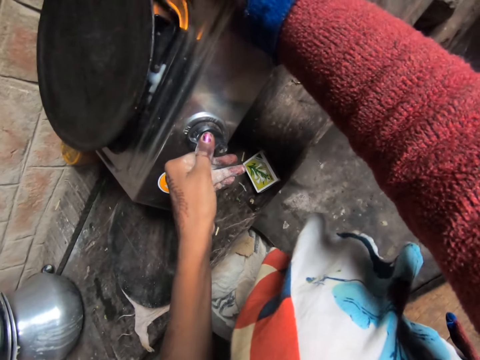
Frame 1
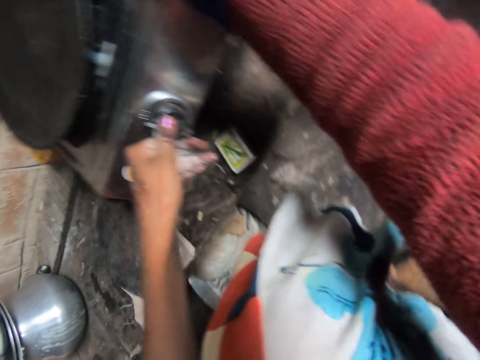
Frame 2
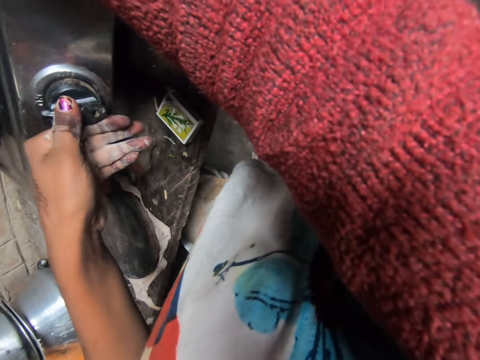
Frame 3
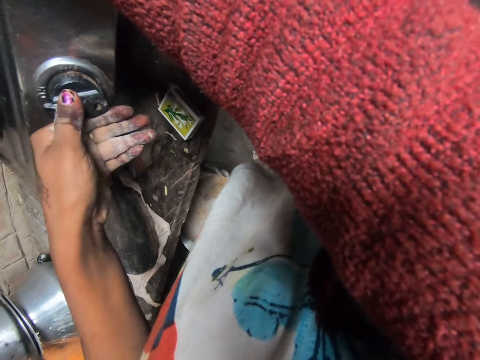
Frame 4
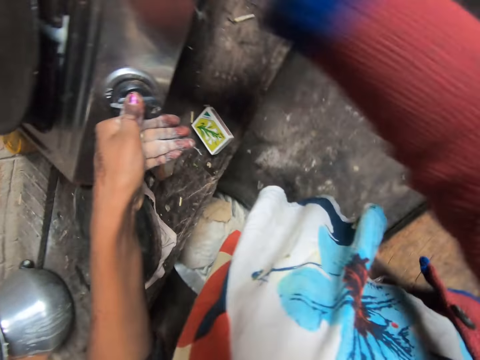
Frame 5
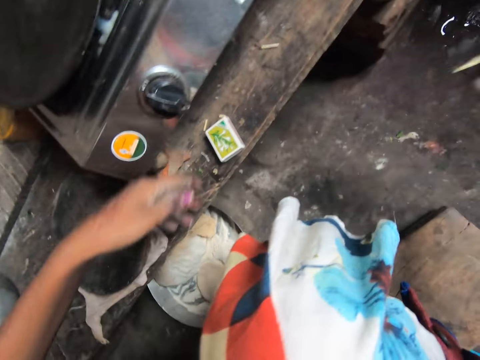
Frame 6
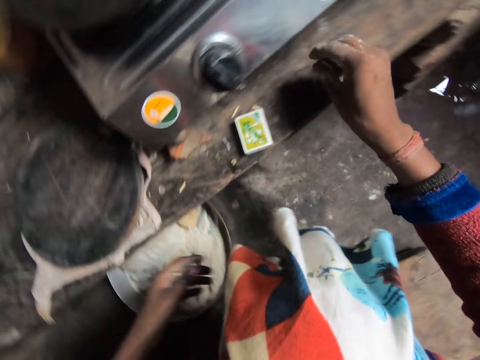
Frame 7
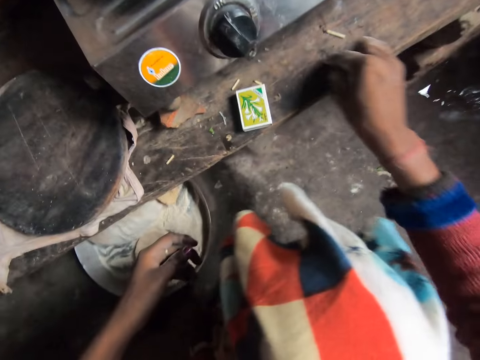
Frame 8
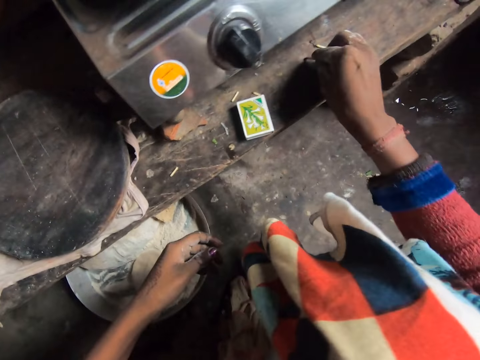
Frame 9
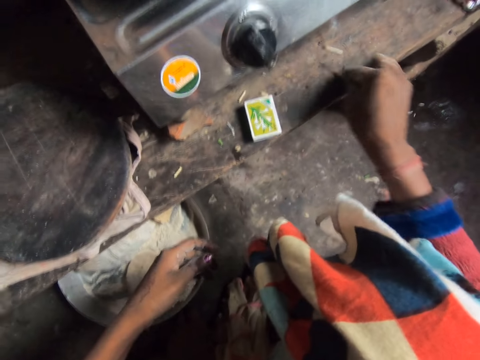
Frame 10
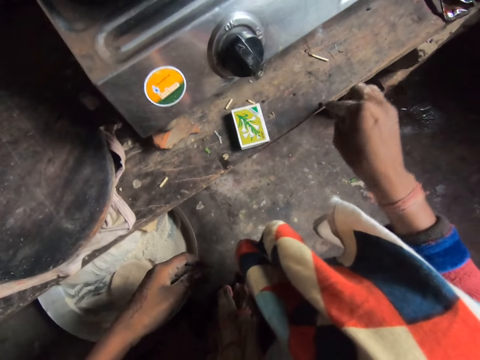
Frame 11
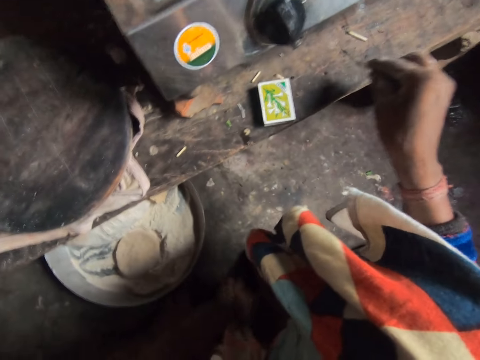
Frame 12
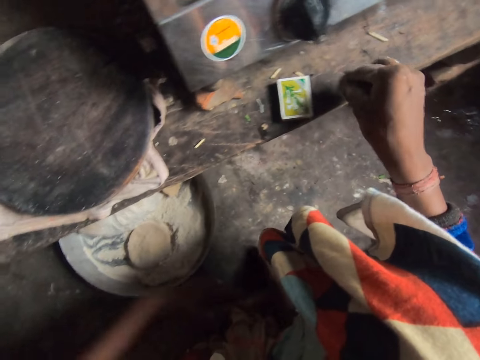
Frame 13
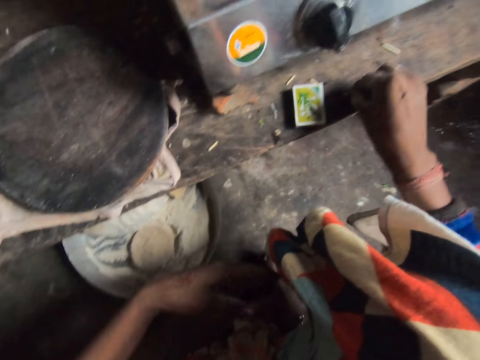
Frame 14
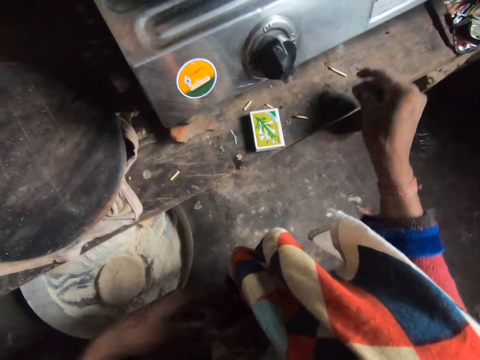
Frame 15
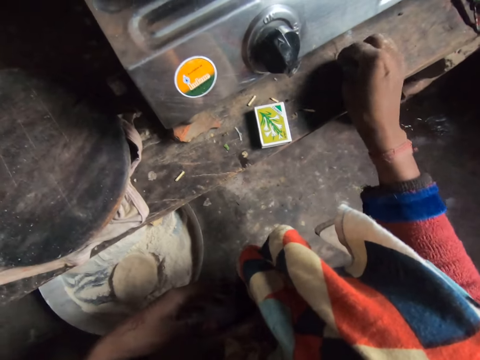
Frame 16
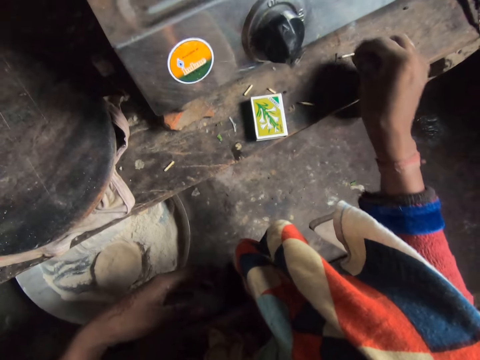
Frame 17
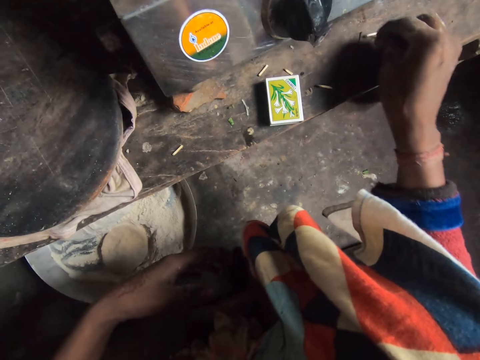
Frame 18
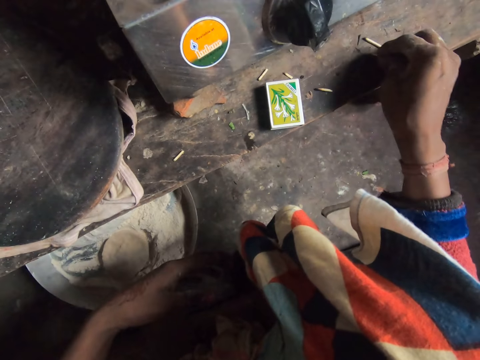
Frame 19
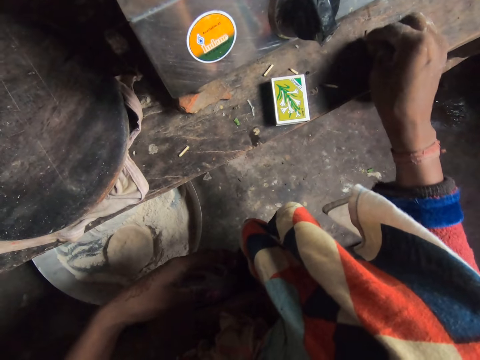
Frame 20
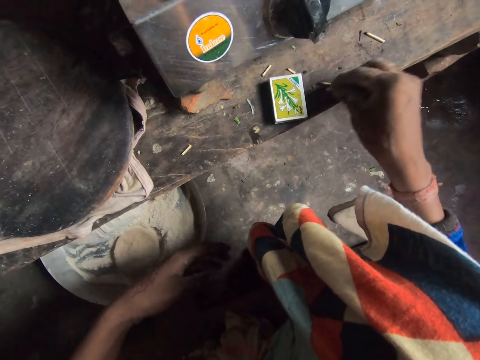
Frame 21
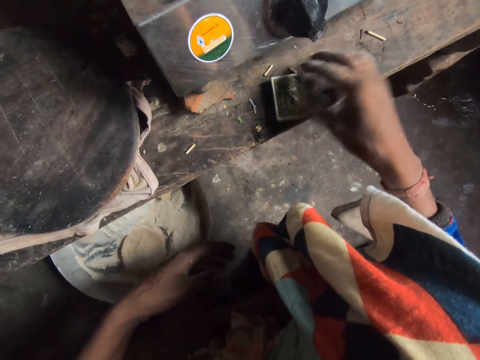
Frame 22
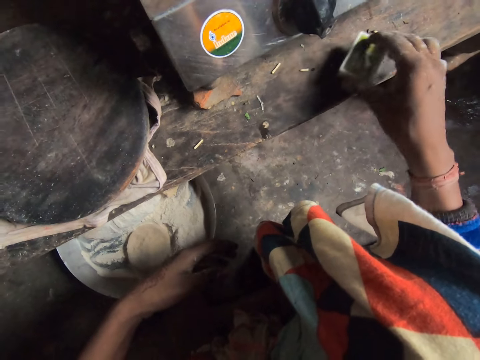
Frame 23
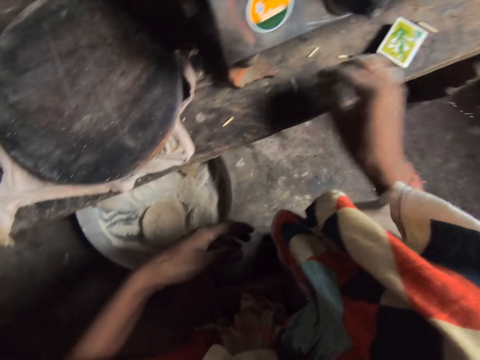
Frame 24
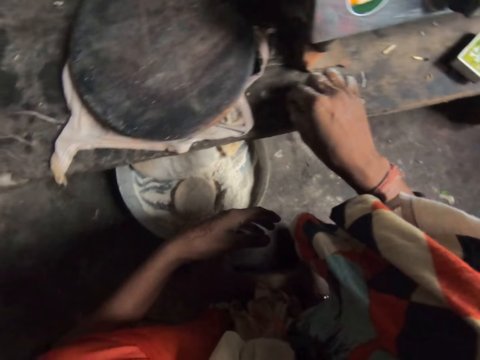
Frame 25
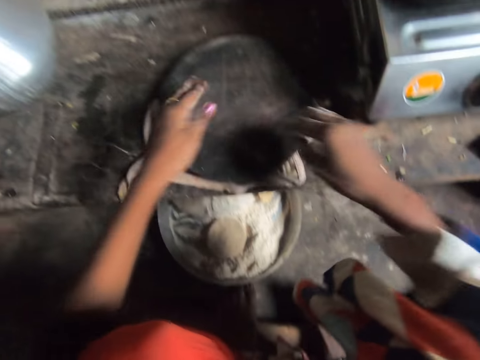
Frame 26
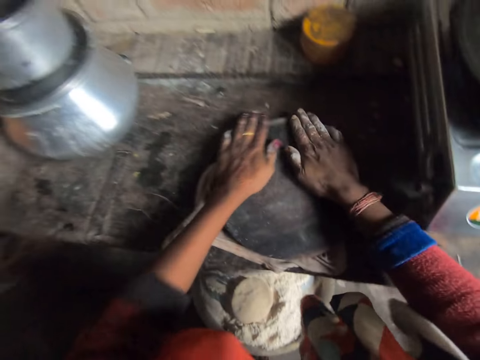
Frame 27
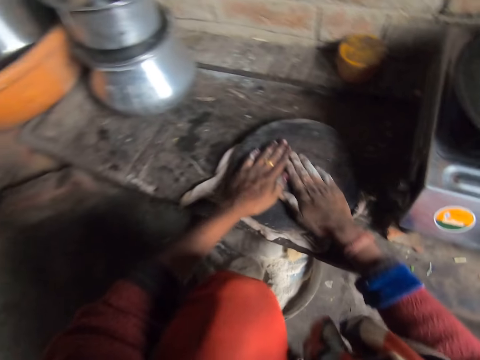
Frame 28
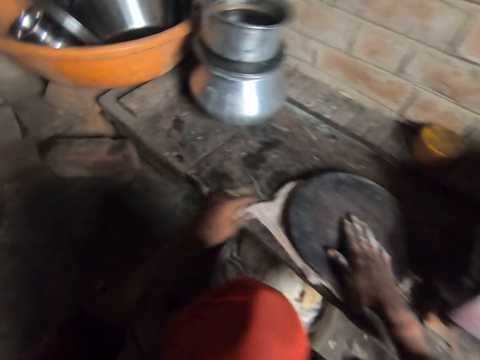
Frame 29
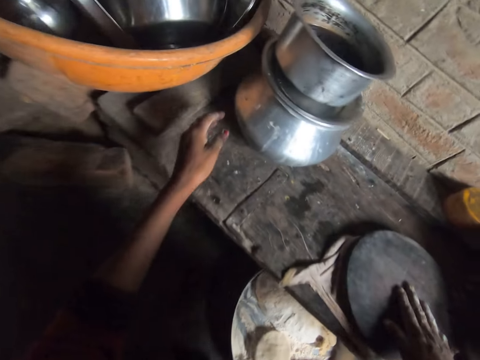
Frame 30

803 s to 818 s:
The camera wearer lights the gas. She moves her hand. She rubs the matchstick on the kitchen workbench. She wipes the table. She presses the matchstick on the kitchen workbench. She moves her hand. She rubs the matchstick on the kitchen workbench. She moves the matchbox. She moves the matchstick. She rubs her hands on the wood. She touches the pan.

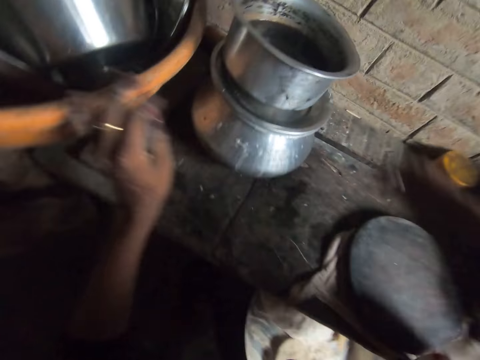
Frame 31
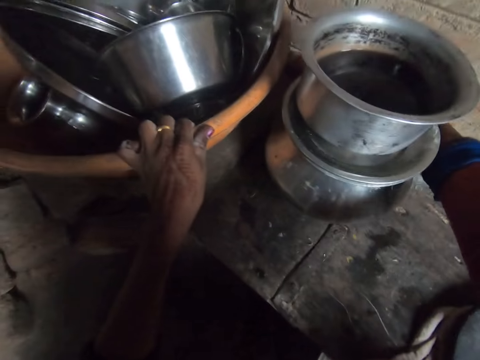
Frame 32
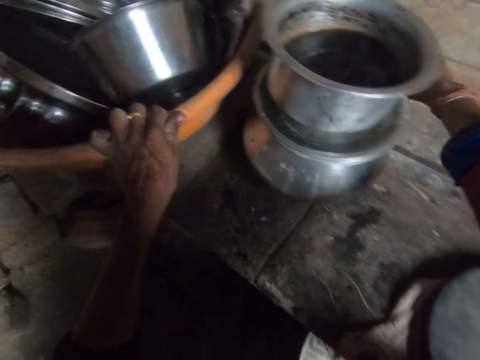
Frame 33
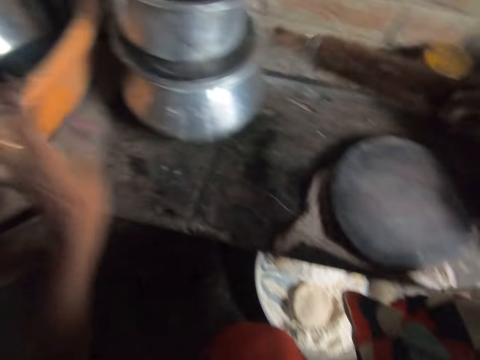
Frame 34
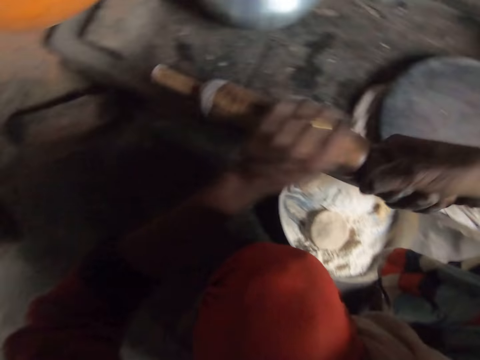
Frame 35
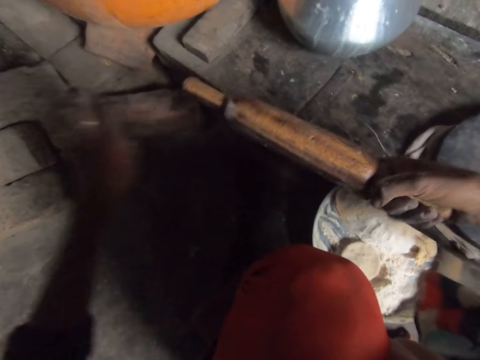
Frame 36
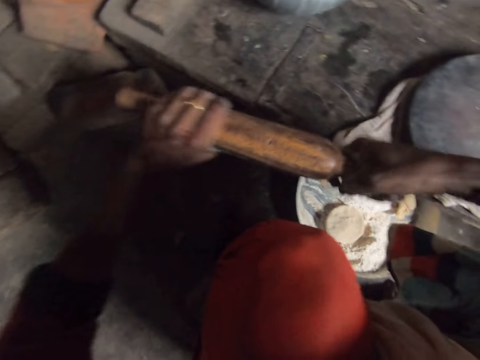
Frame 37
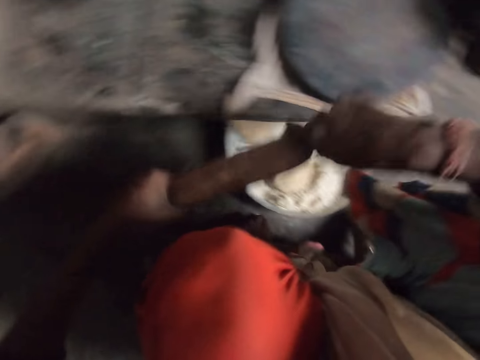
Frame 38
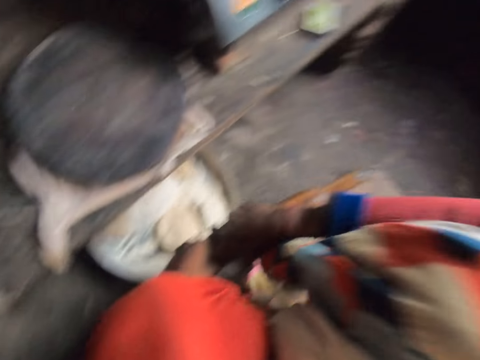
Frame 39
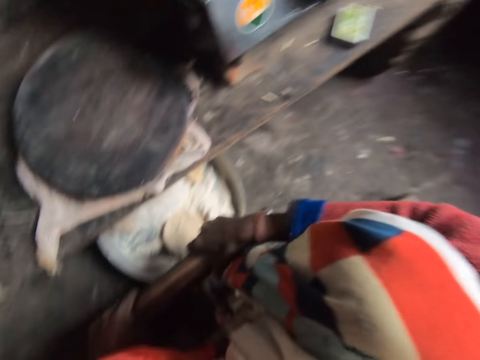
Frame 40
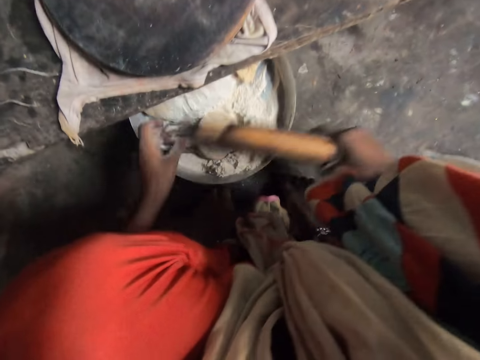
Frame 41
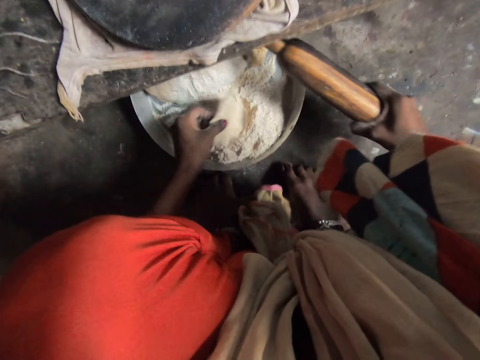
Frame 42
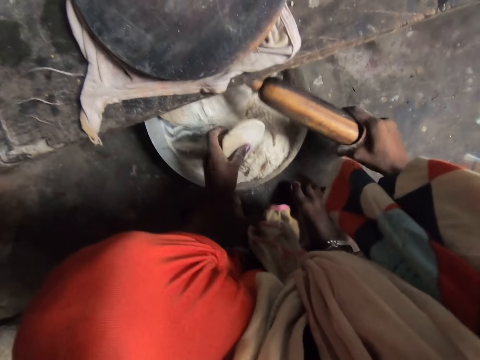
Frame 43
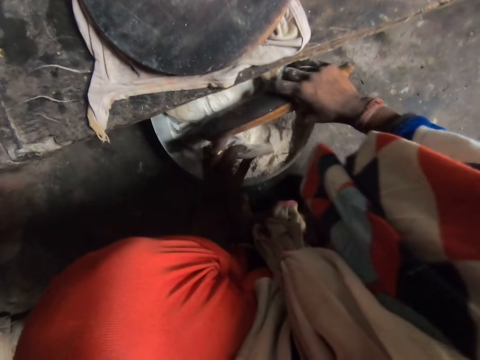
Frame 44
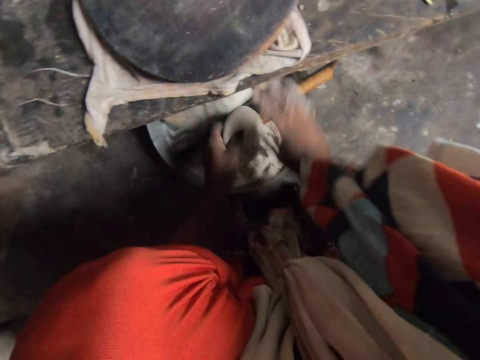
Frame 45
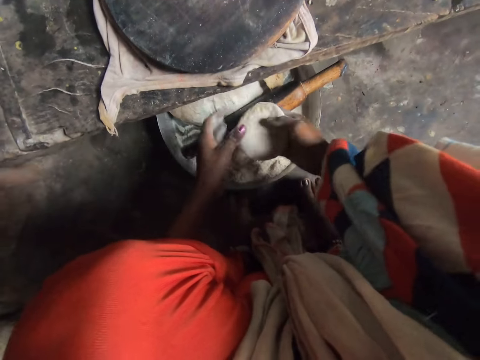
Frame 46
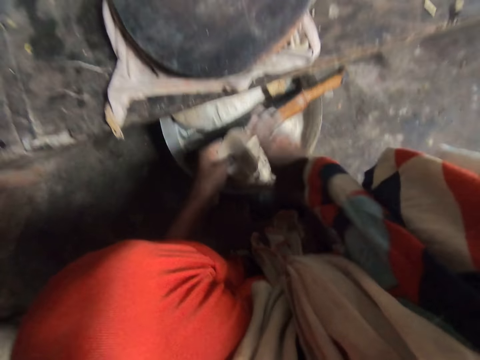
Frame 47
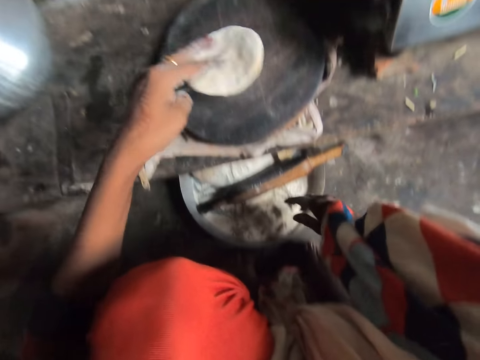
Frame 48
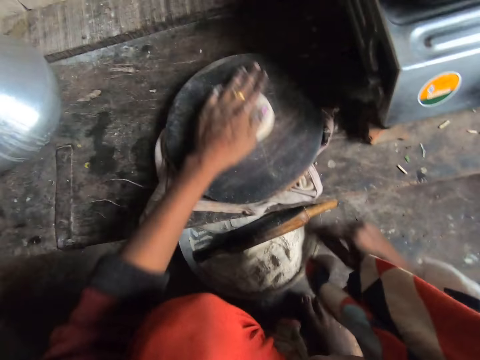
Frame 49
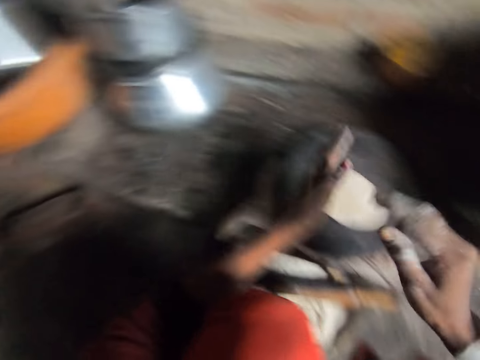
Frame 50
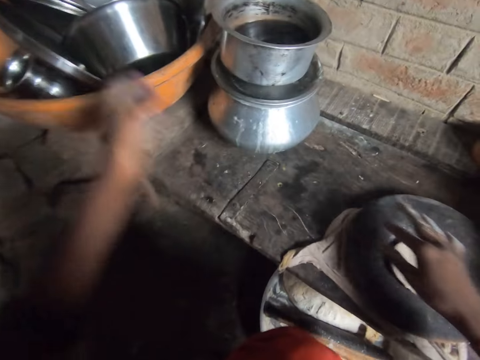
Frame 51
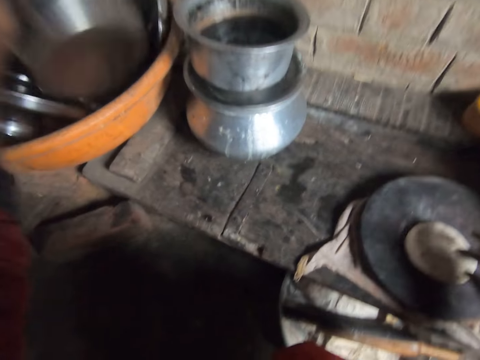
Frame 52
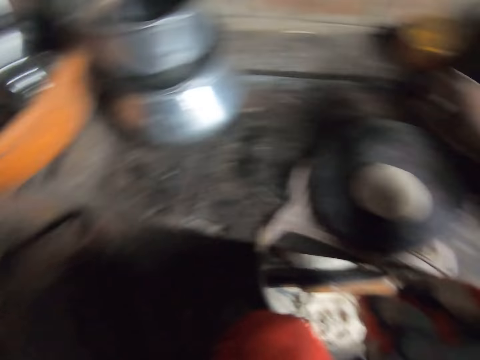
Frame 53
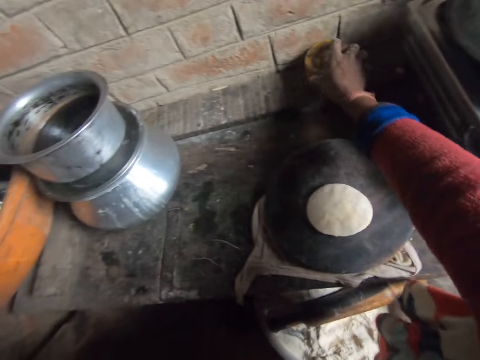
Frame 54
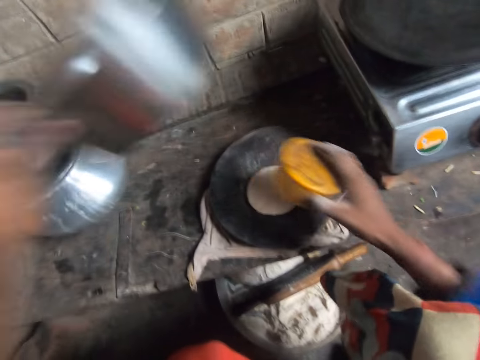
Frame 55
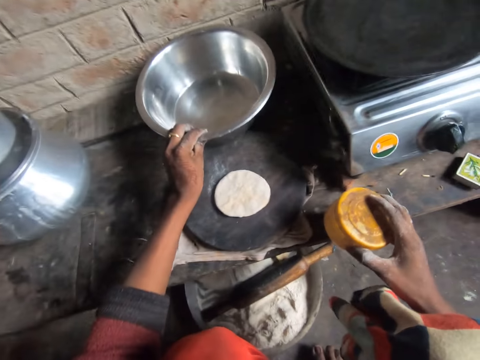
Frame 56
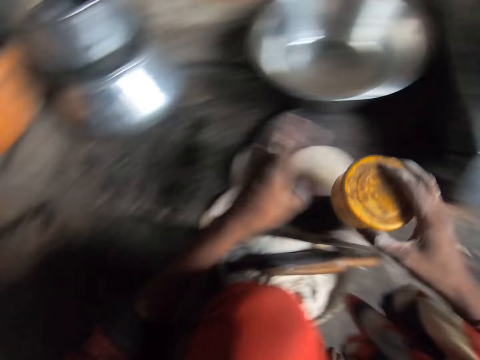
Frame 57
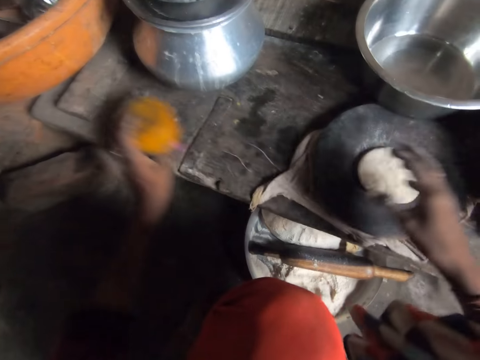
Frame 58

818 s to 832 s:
The camera wearer holds a bowl. She picks up a rolling pin from the kitchen workbench. She cleans the rolling pin. She turns the dough, picks the dough from the tray. She drops the rolling pin in the tray. She cleans flour from the dough. She places the dough on the rolling board. She moves the dough. She rubs her hands together. She picks the cooking pot. She picks the container. She moves the container. She places the cooking pot on the table.
